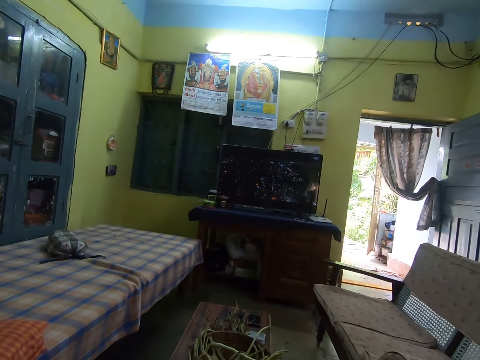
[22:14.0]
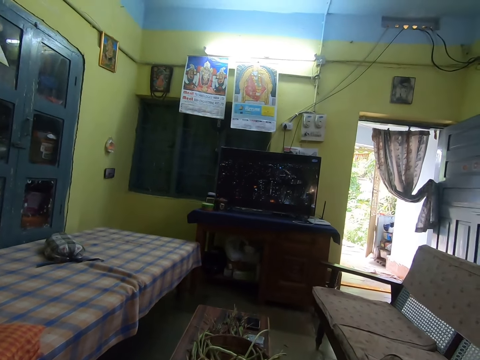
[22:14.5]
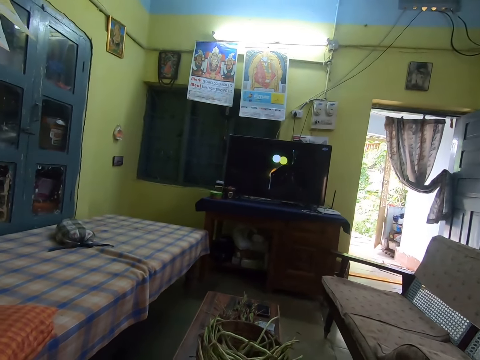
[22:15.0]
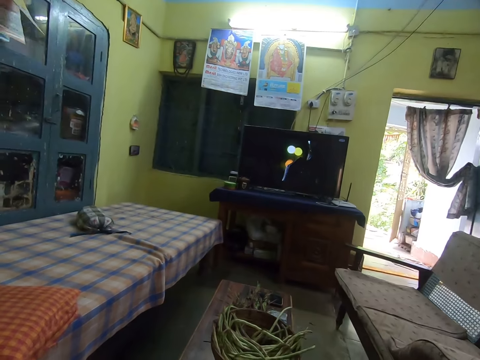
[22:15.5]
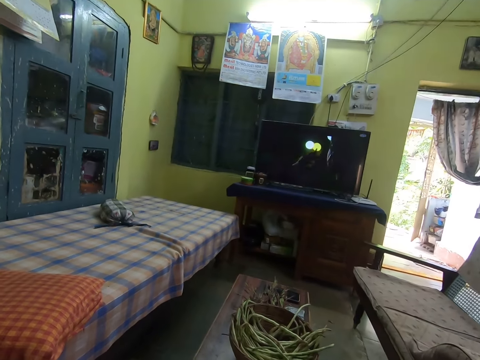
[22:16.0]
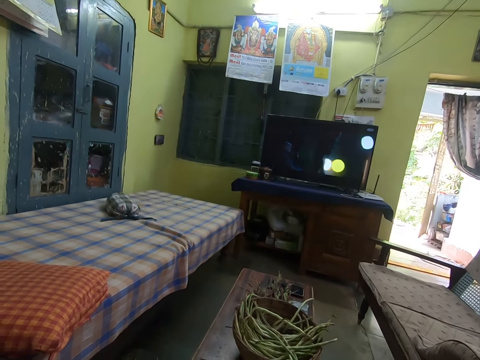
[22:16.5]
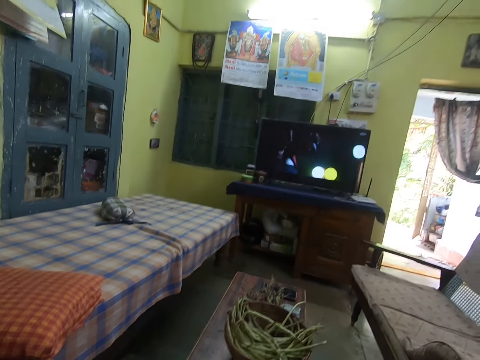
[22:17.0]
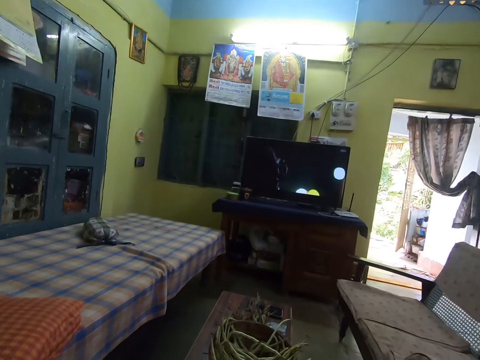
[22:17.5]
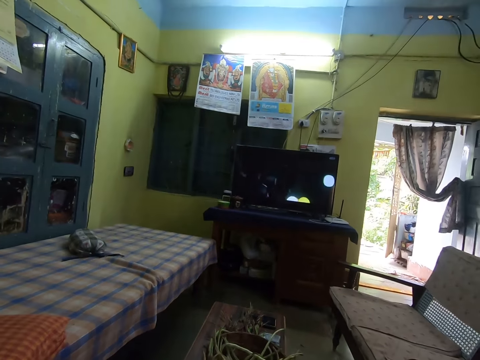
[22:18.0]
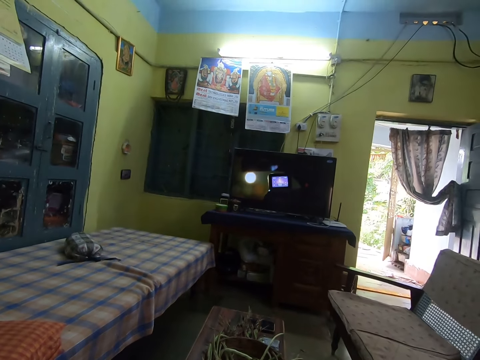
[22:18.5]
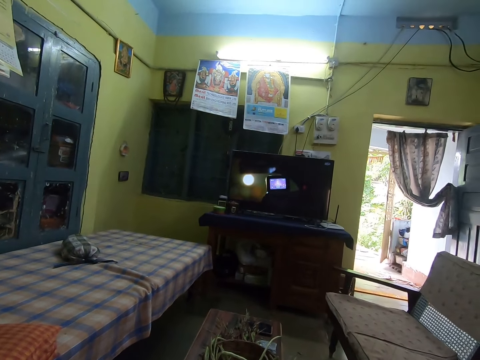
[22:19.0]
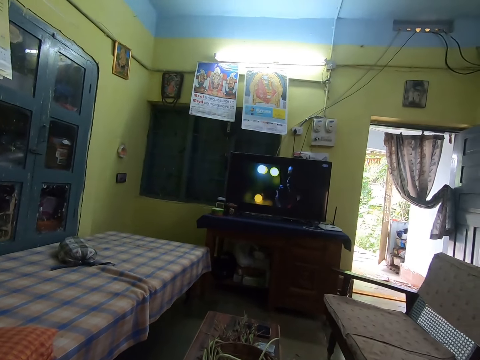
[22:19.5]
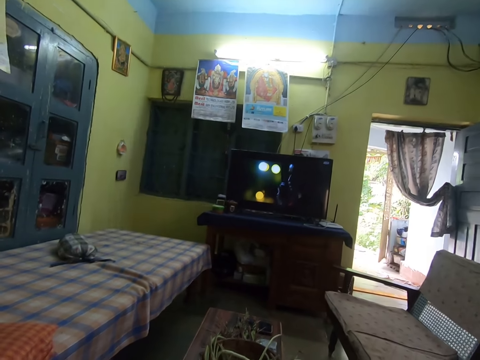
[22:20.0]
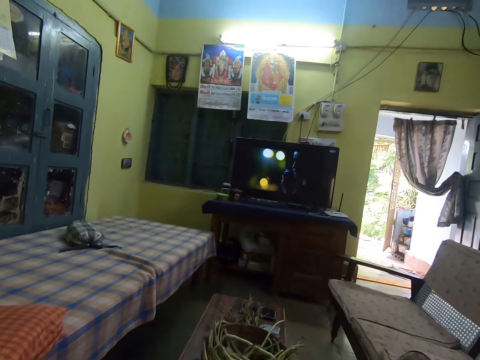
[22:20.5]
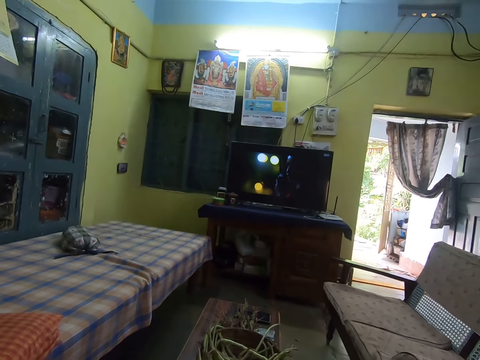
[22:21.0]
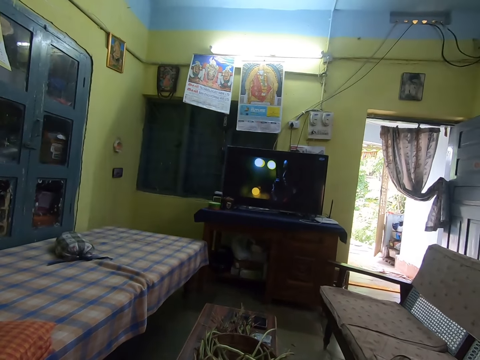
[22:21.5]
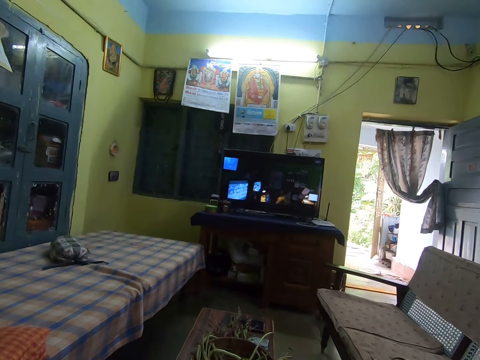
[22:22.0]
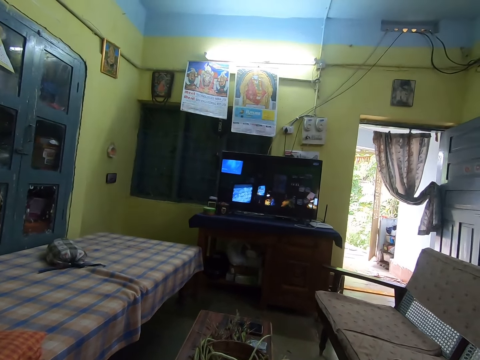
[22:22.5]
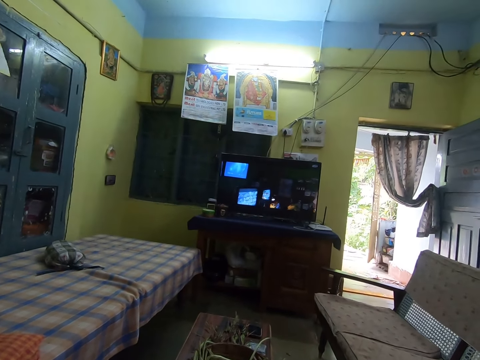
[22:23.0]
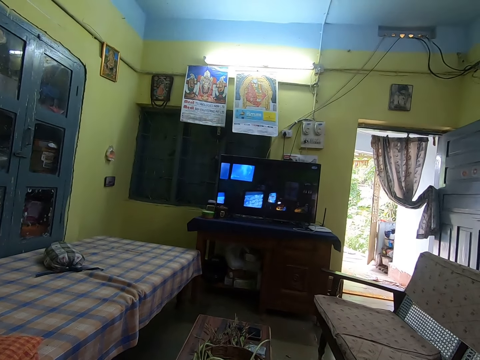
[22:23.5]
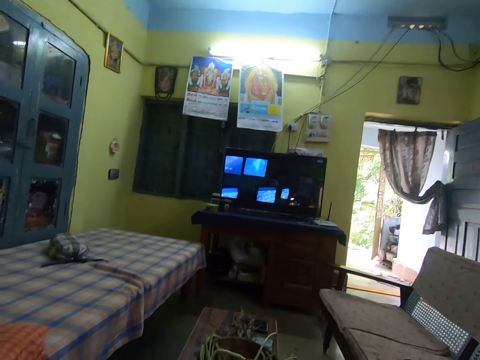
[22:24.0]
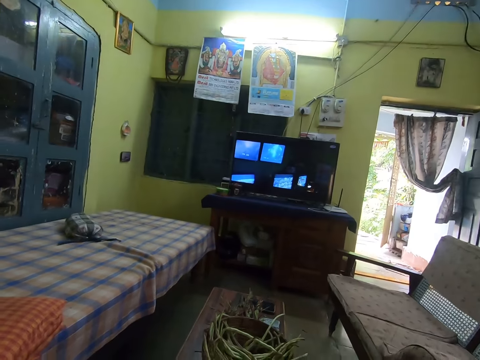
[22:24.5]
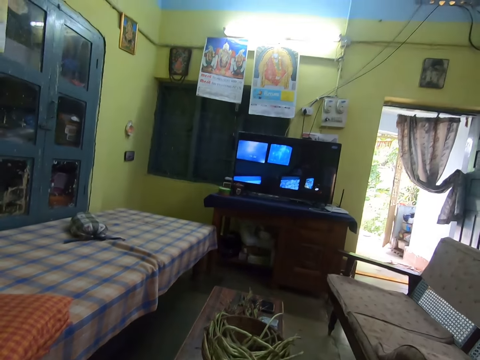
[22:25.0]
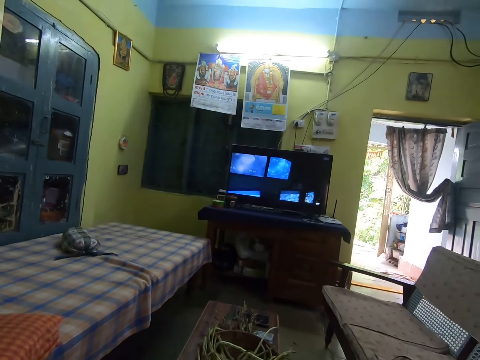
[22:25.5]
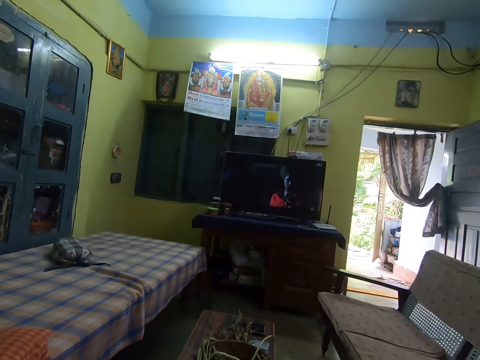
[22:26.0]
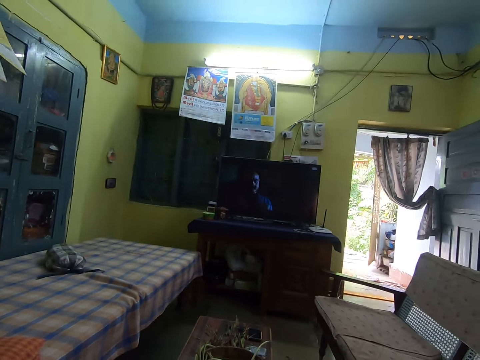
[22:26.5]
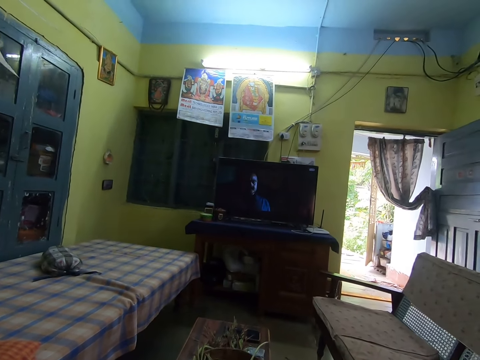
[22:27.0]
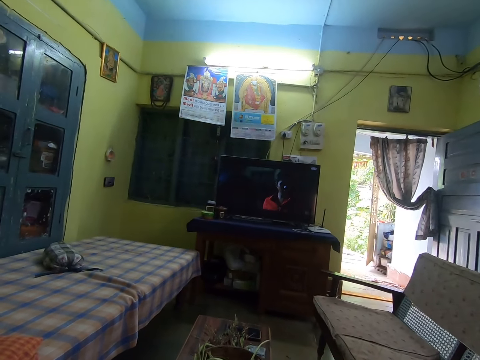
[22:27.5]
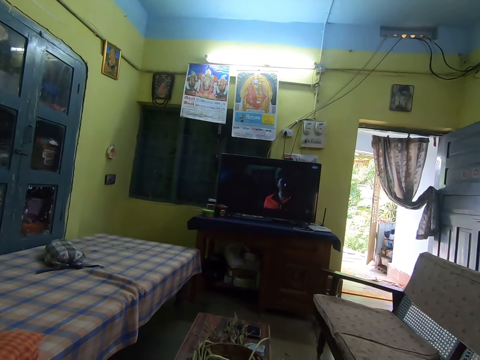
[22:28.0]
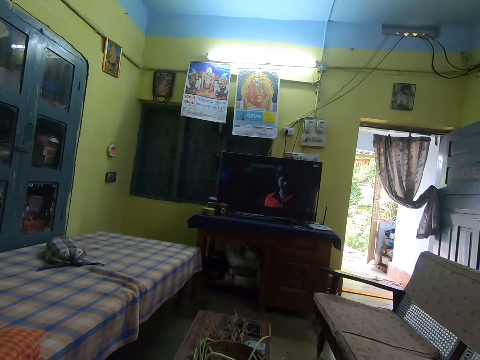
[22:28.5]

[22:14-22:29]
The camera wearer looks around. They watch television.

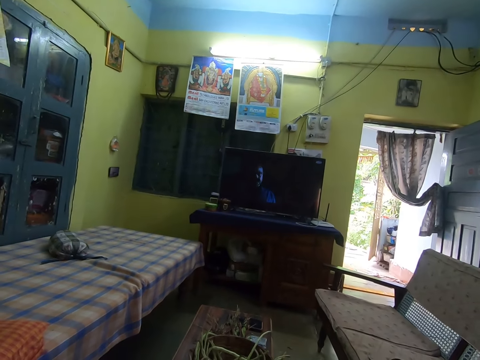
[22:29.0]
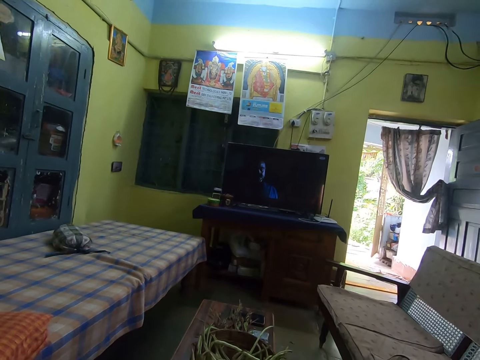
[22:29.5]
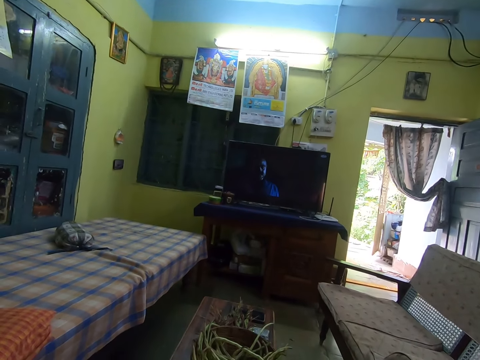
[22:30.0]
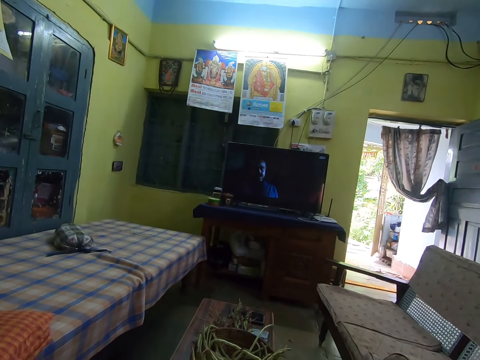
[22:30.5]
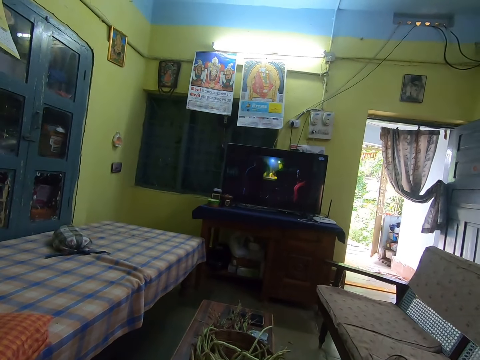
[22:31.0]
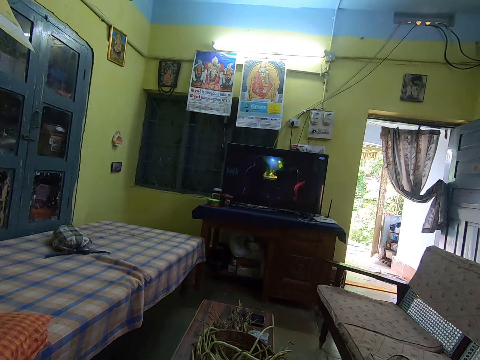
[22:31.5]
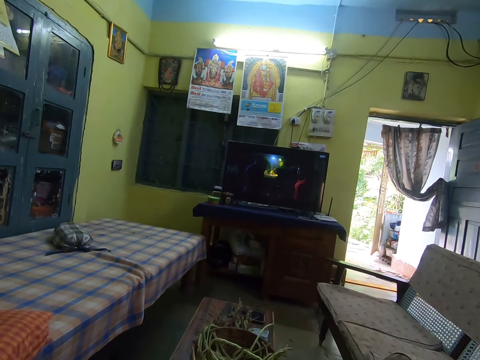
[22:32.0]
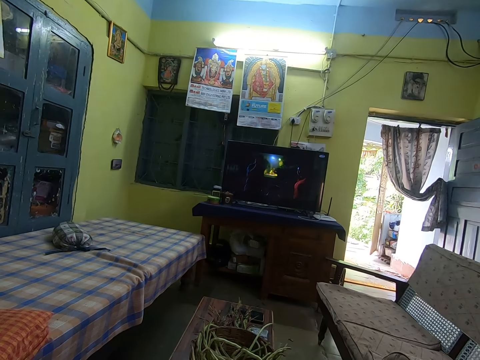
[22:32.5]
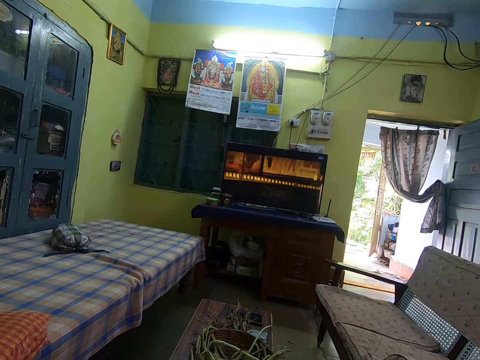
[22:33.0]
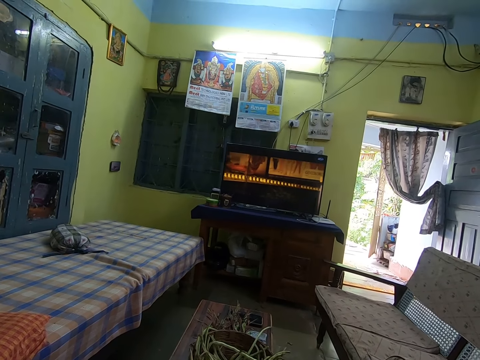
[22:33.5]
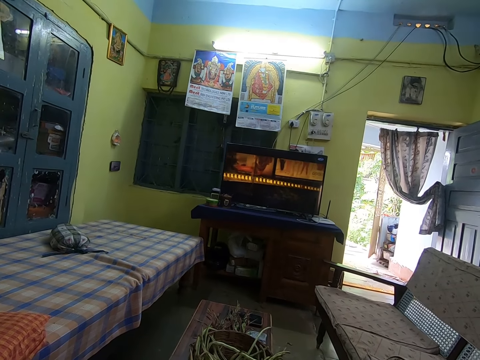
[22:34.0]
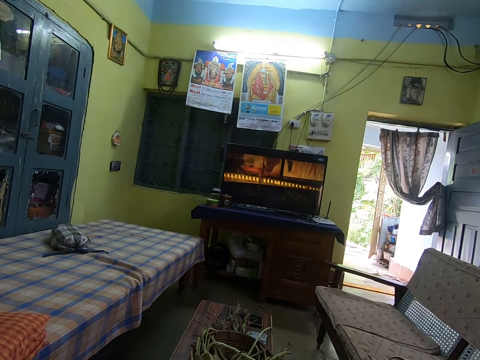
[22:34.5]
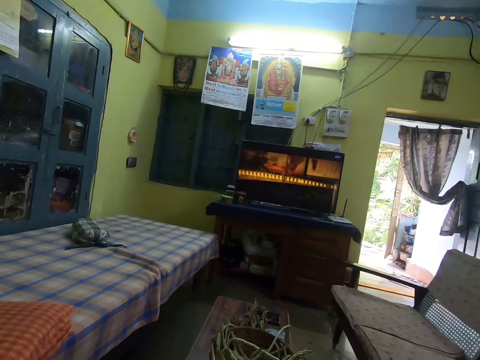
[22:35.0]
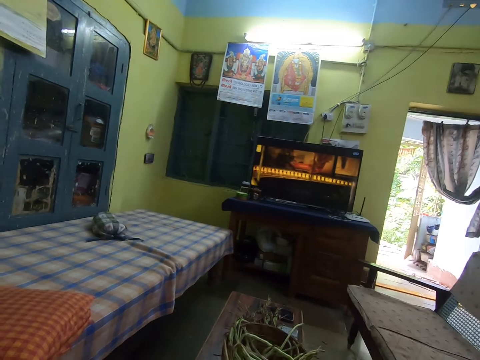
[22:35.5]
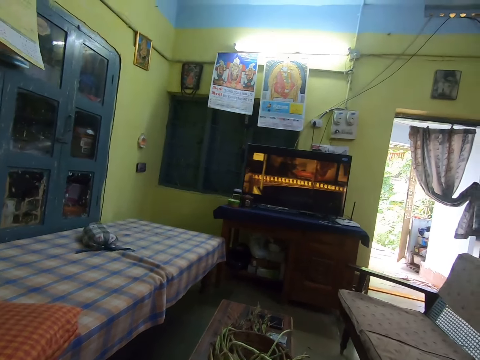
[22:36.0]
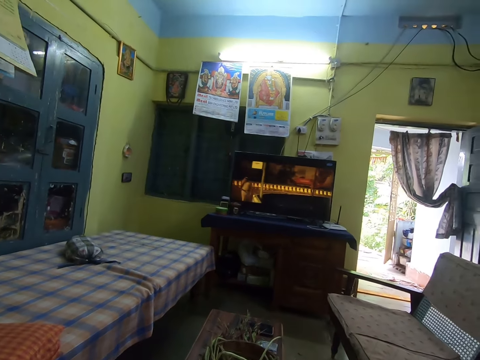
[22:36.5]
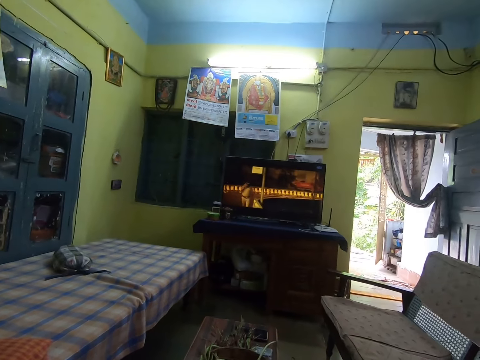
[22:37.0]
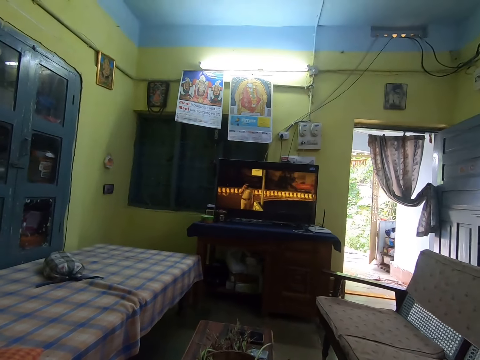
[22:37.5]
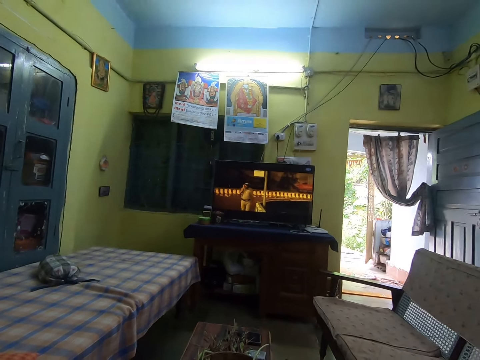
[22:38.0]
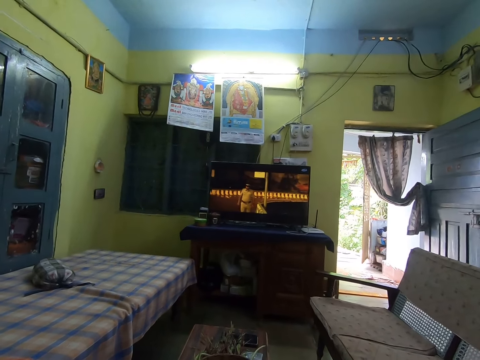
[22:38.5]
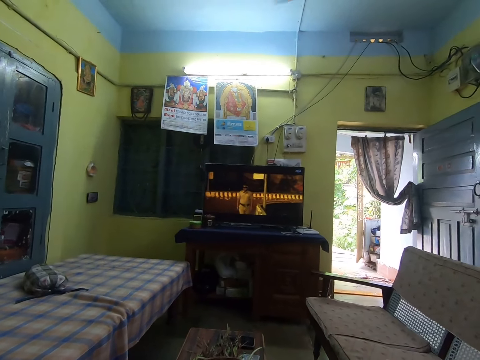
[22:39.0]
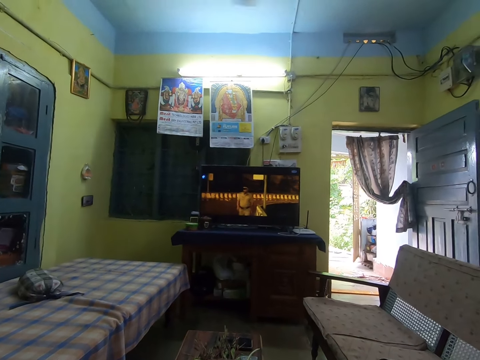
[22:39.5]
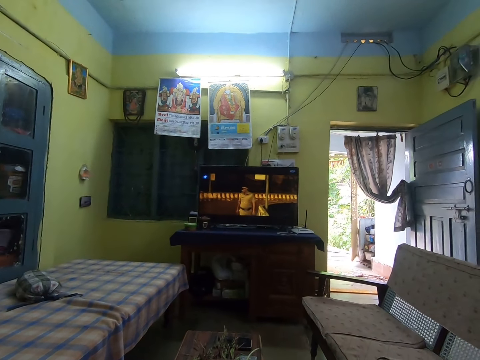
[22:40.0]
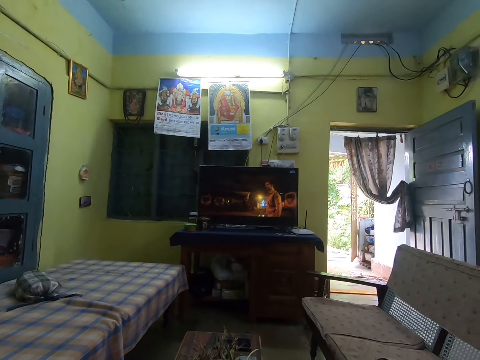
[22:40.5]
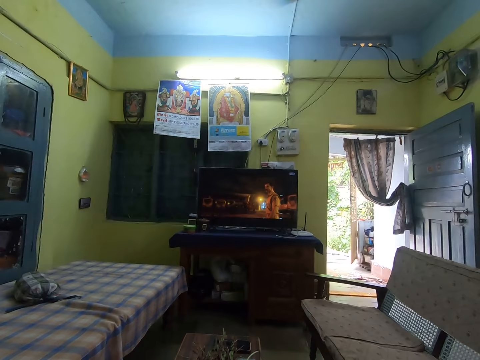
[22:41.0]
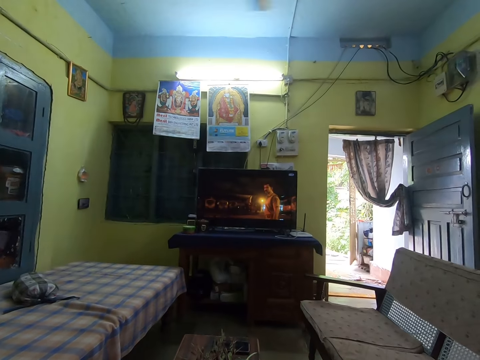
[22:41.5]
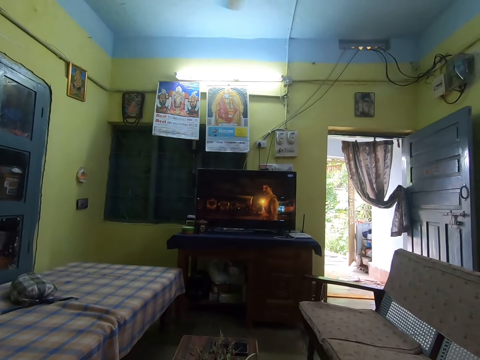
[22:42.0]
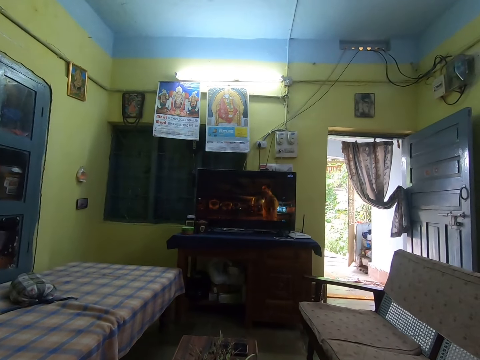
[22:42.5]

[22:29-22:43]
The camera wearer looks around. They watch television.
